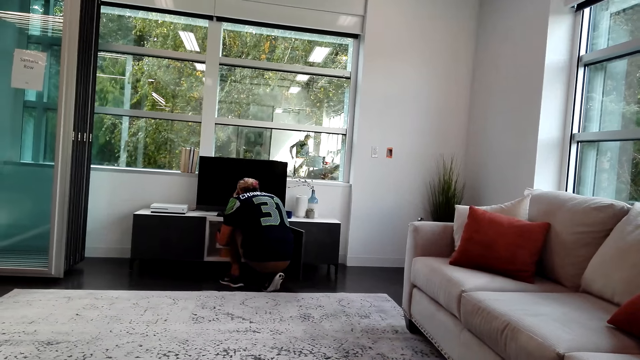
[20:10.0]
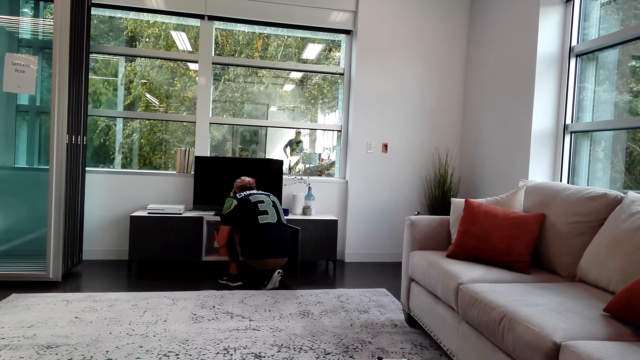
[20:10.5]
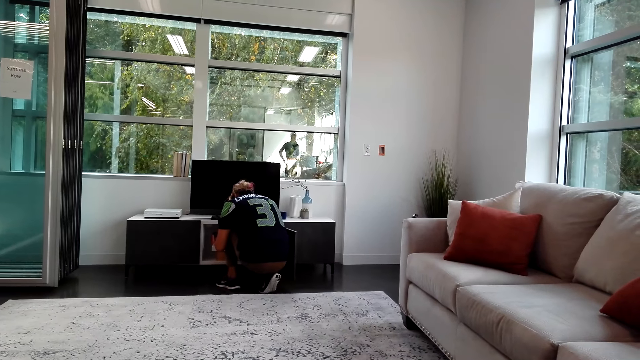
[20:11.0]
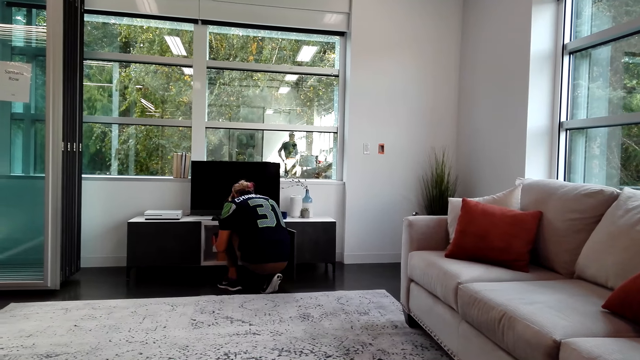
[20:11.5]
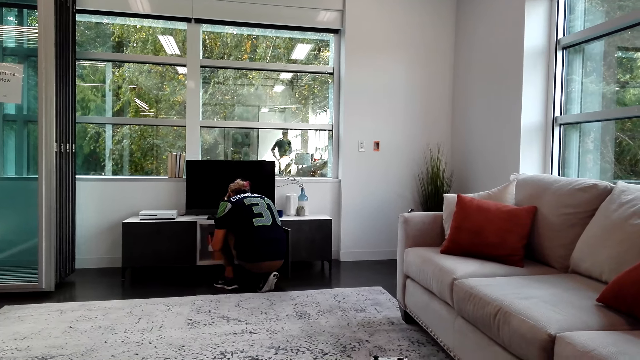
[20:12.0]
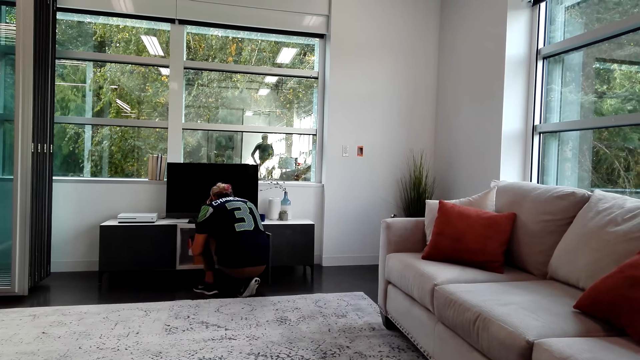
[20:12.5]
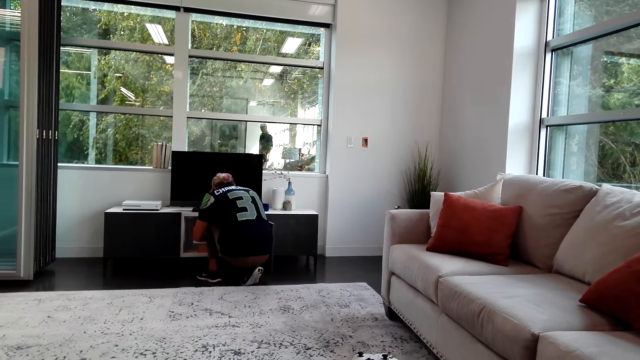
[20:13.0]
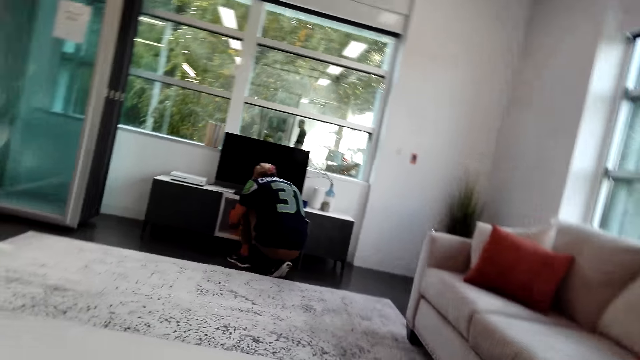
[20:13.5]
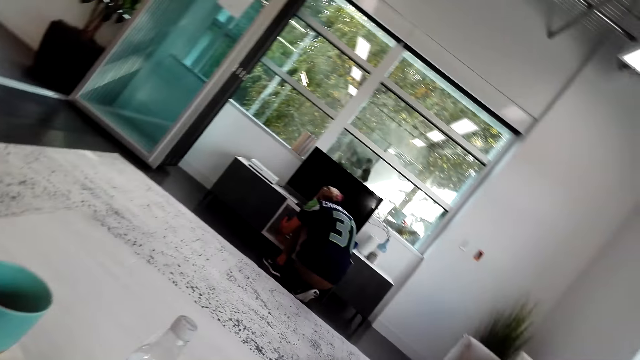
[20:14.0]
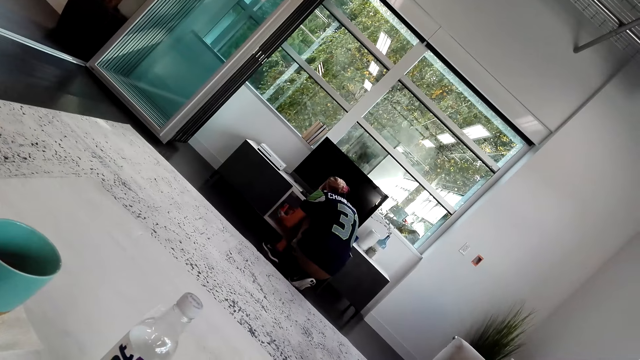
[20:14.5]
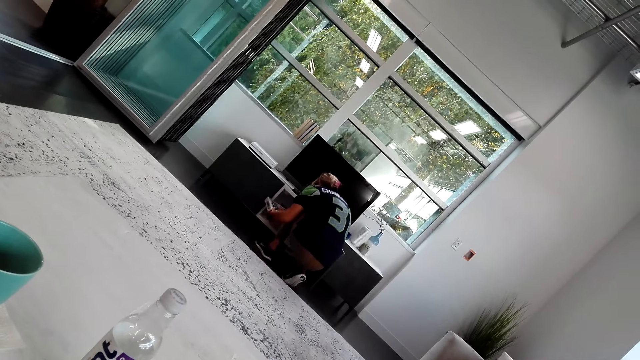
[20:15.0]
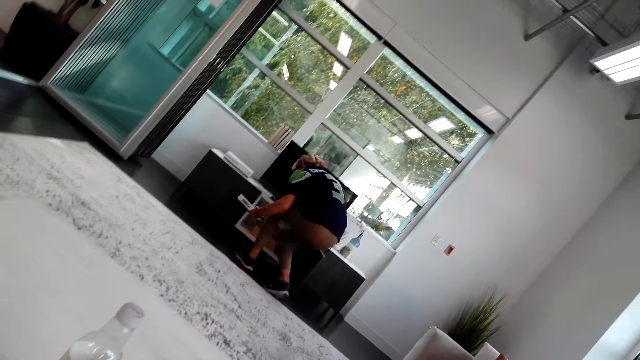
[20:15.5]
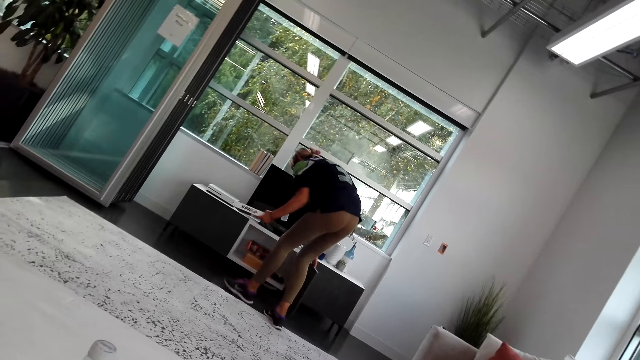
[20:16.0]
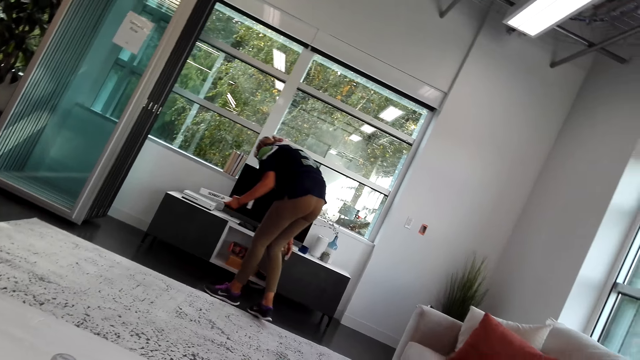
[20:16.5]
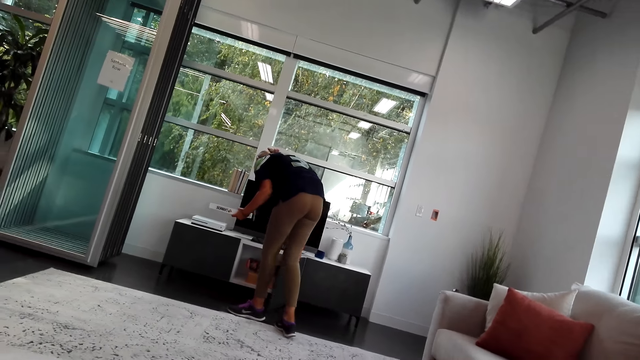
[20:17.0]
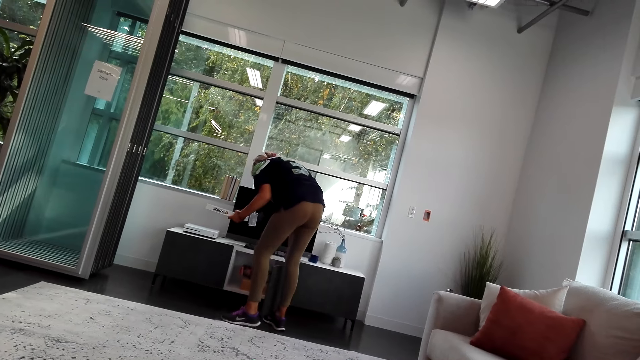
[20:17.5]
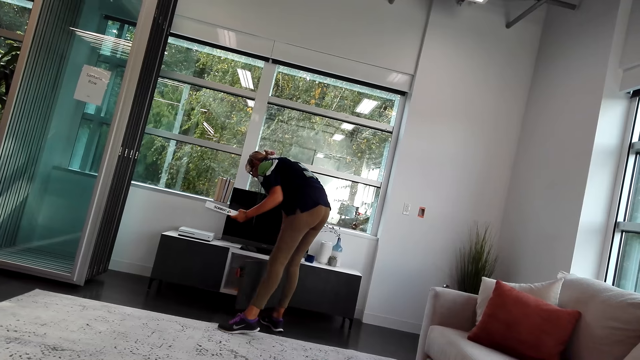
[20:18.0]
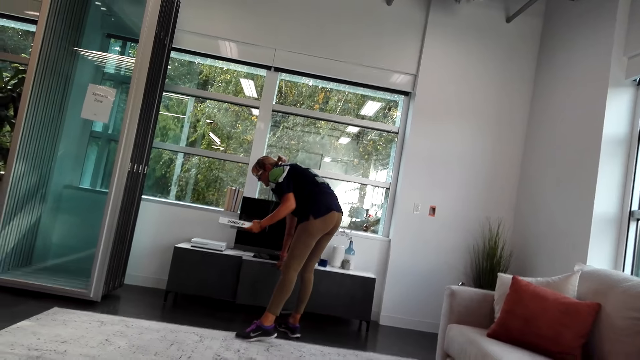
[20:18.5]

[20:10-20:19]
A person takes a Sorry game from the drawer. The person stands up and closes the drawer.

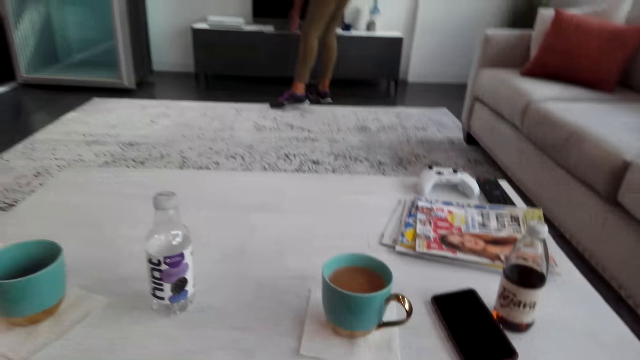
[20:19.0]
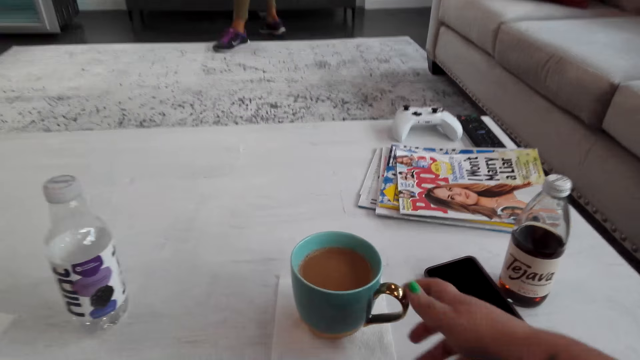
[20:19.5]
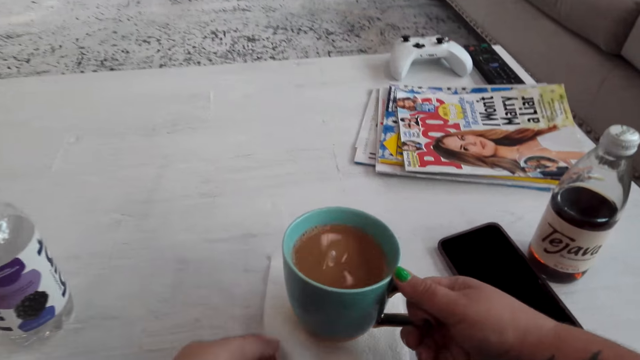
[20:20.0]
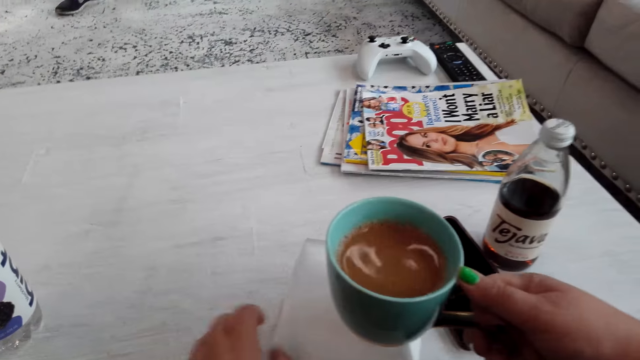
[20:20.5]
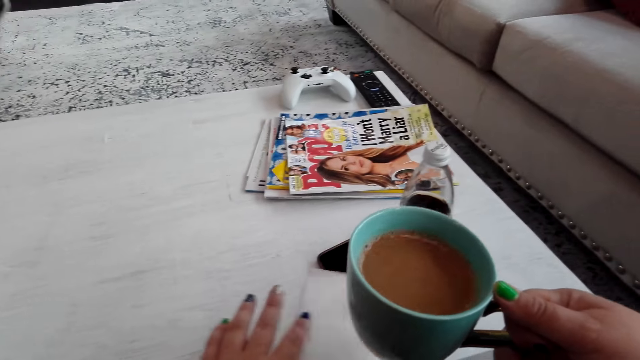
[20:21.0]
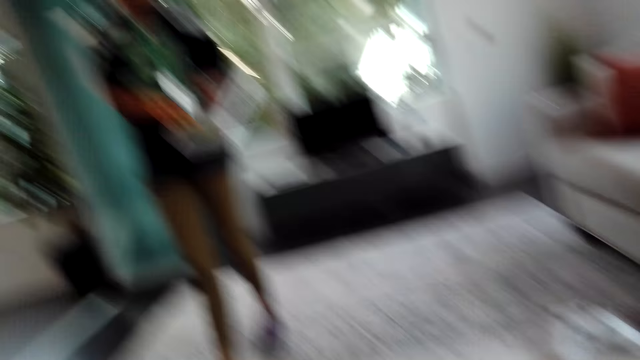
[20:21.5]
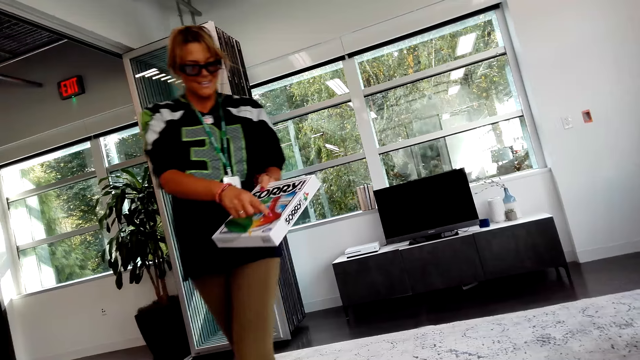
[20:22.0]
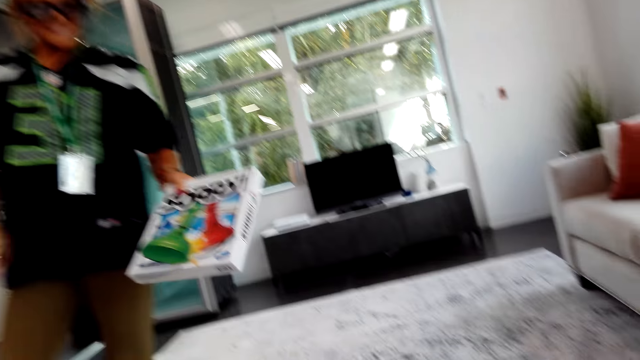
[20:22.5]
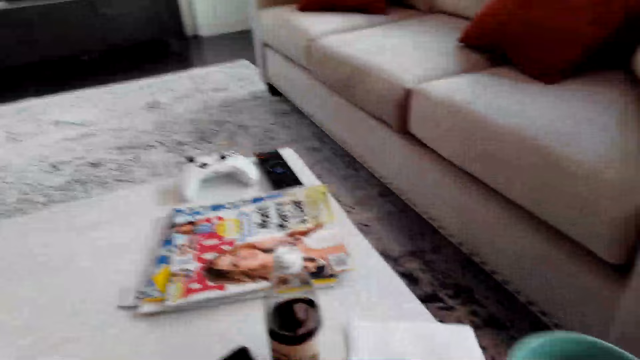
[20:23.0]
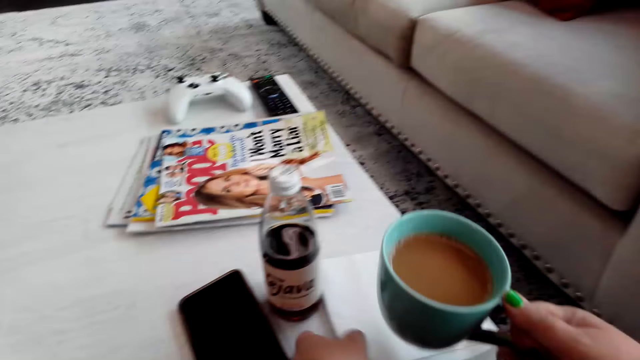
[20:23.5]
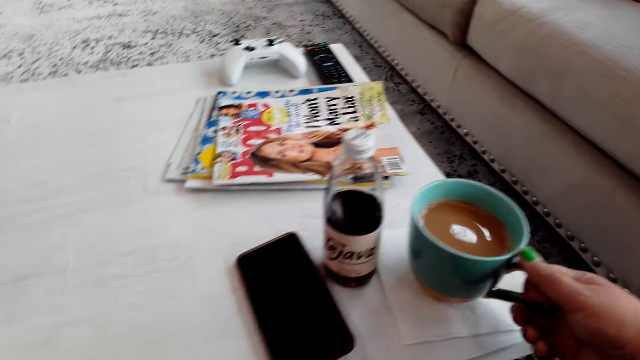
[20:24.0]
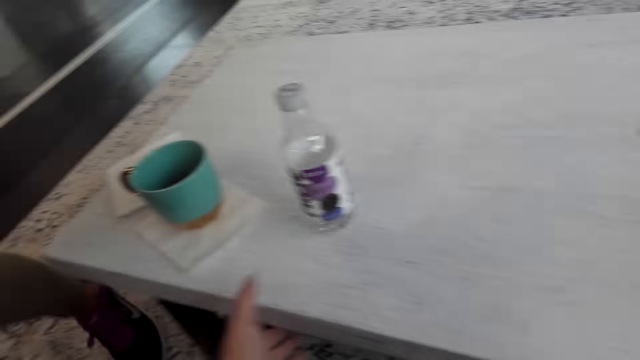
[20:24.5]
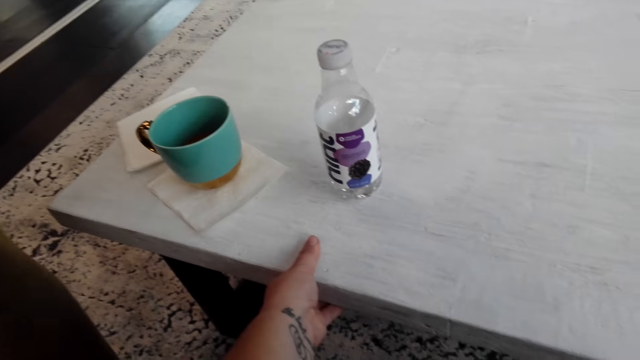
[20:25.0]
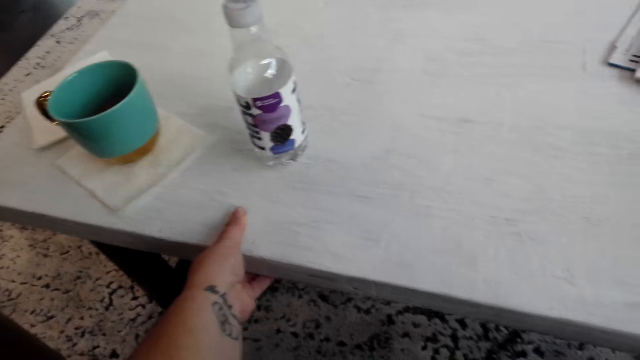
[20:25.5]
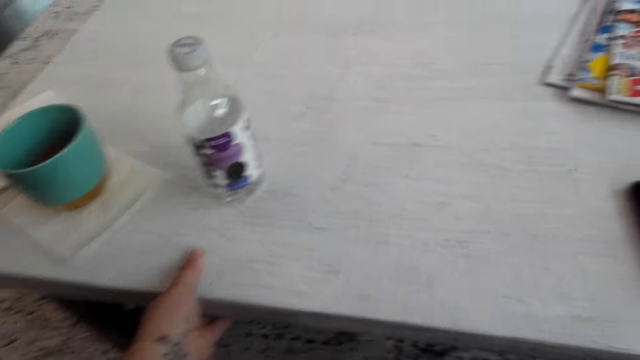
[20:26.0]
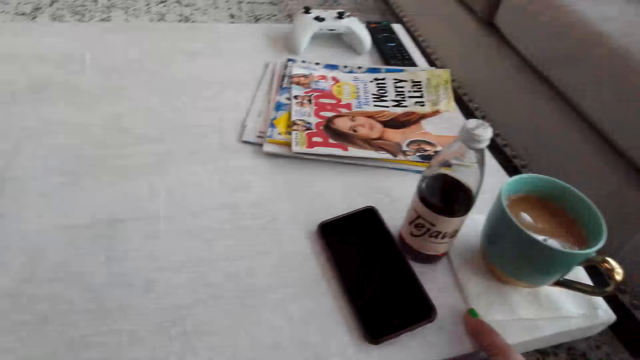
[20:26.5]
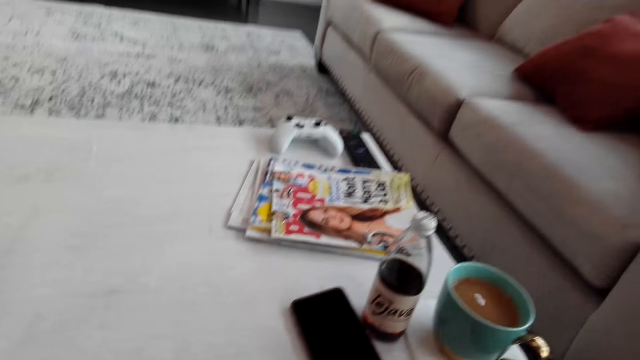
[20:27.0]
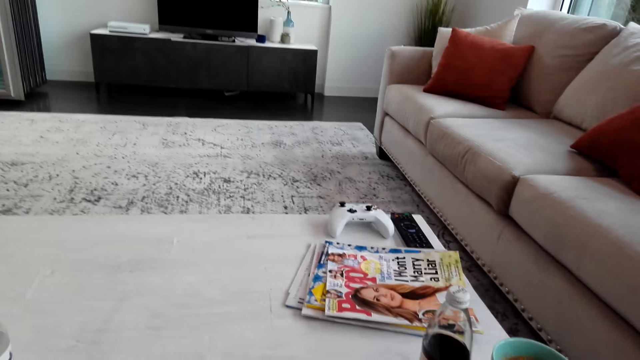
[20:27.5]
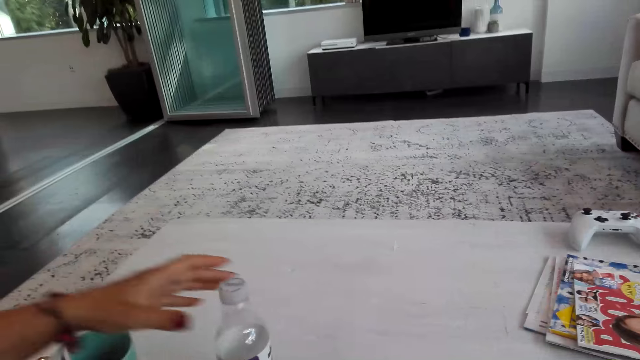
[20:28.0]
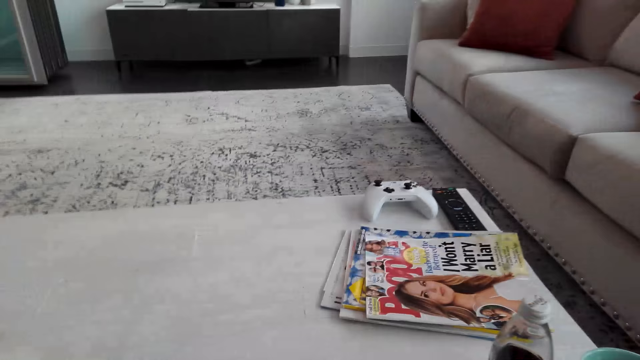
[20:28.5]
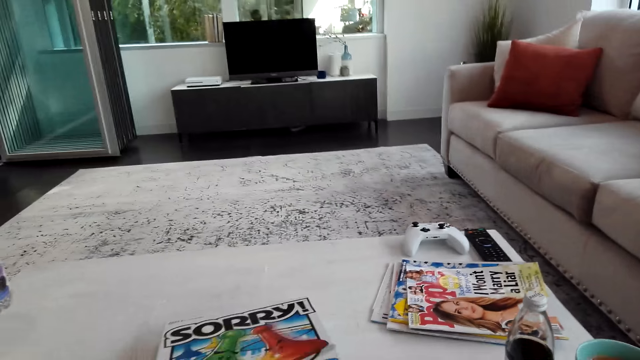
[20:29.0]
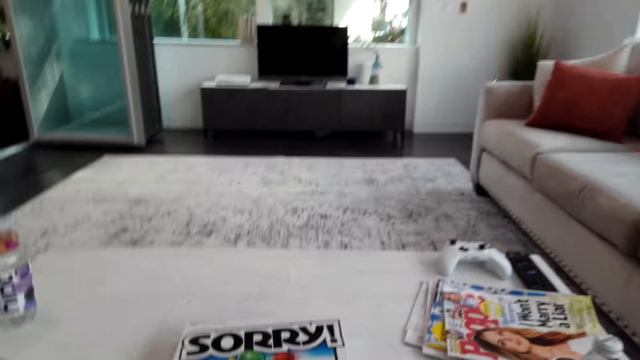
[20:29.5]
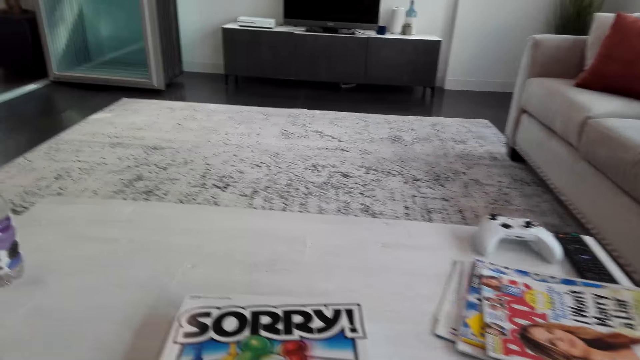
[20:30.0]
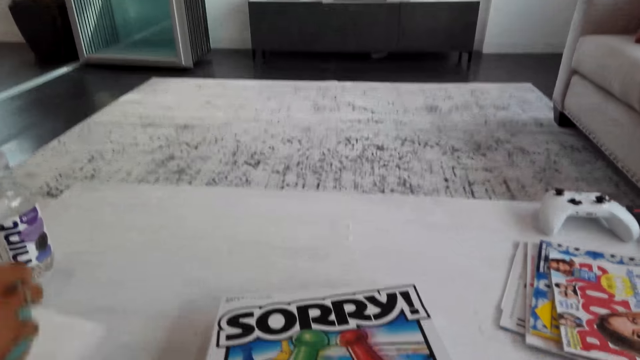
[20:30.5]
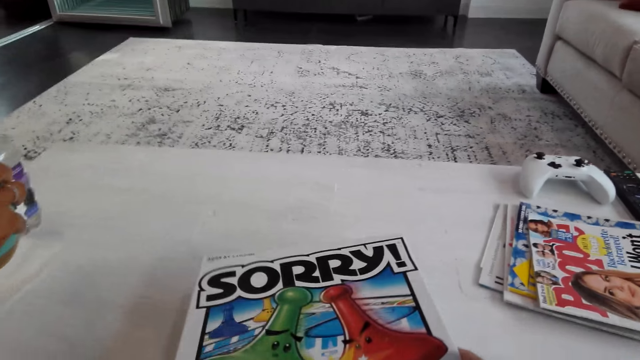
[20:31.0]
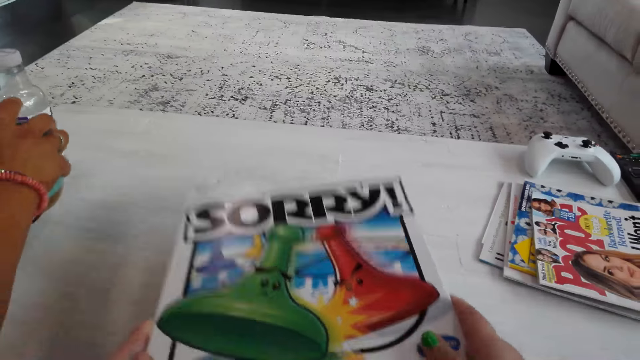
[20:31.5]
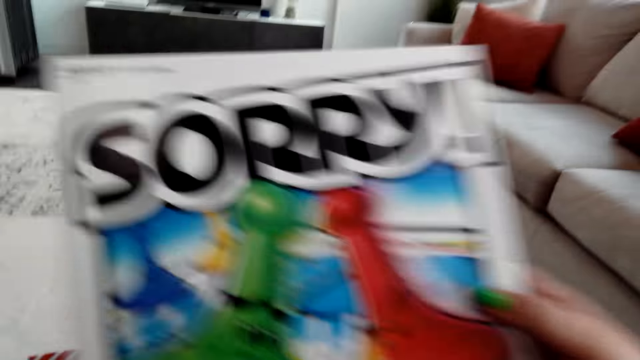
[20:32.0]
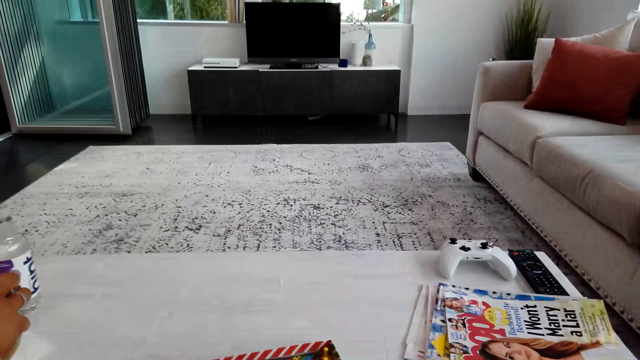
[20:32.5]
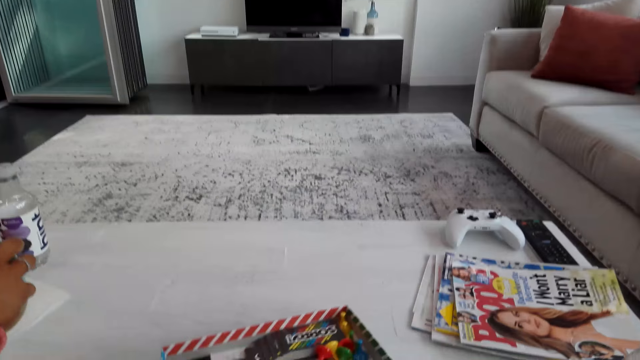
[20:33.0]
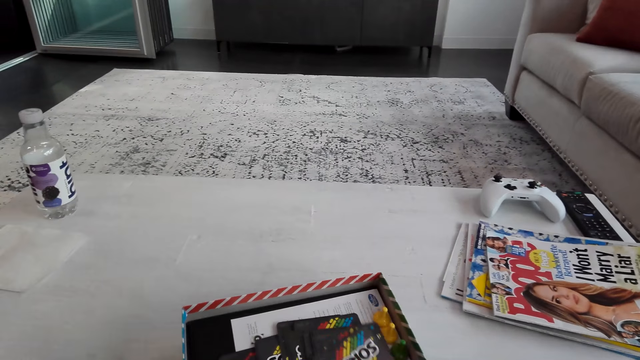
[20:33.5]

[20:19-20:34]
The camera wearer takes a cup of coffee from the table. A person walks toward the couch. The camera wearer puts a tissue paper on the table. The person interacts with the camera wearer. The camera wearer places the cup of coffee on the table. They pull a table. The person takes a bottle of water from the table and puts a box of Sorry game on the table. The camera wearer puts the box on the table. The person holds a cup of coffee. The camera wearer opens the box of Sorry game.
